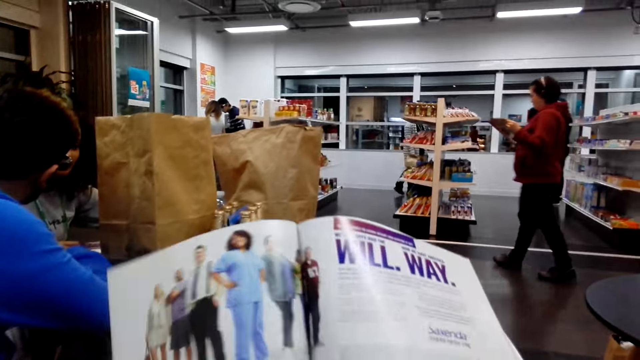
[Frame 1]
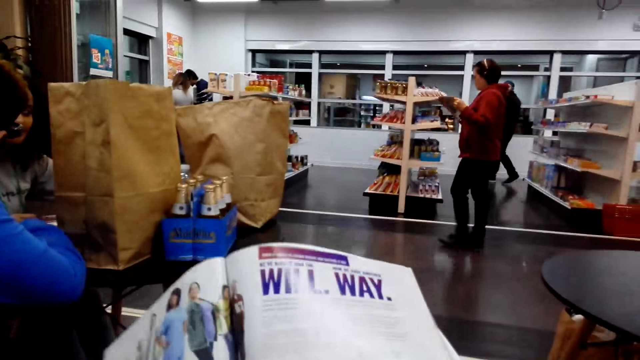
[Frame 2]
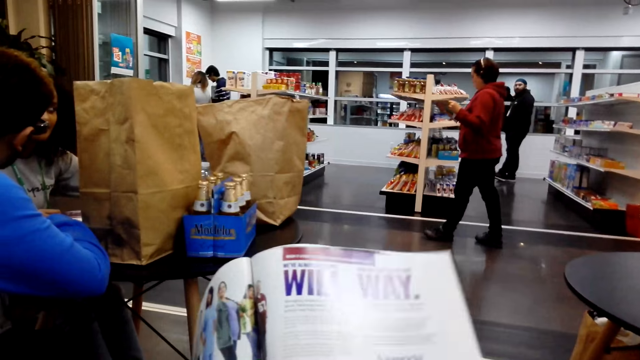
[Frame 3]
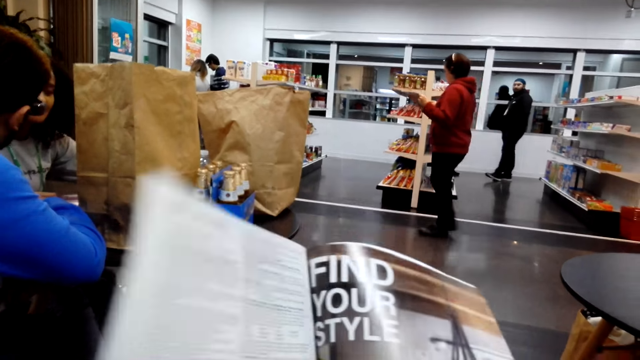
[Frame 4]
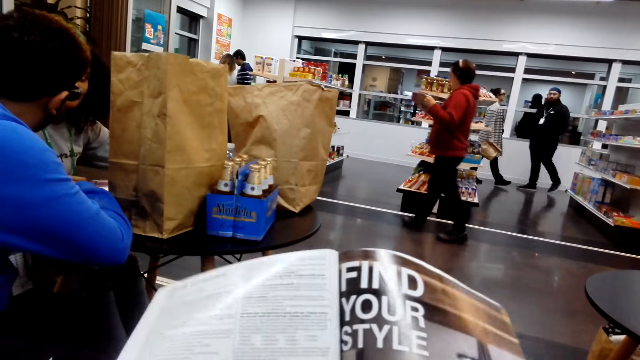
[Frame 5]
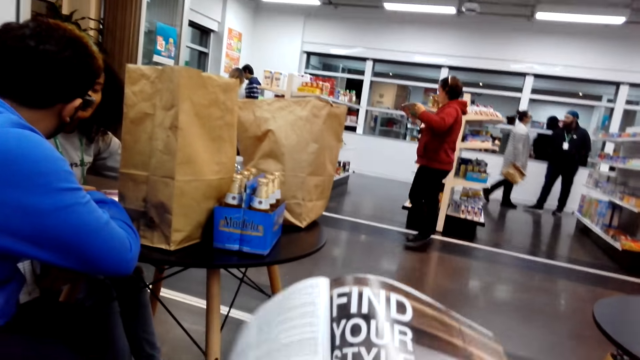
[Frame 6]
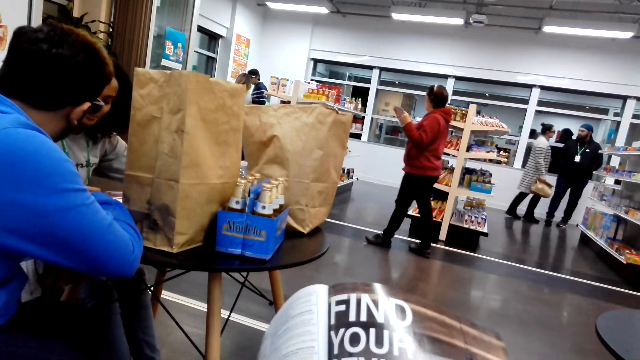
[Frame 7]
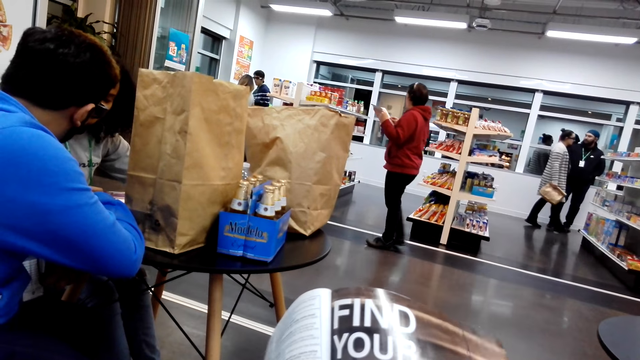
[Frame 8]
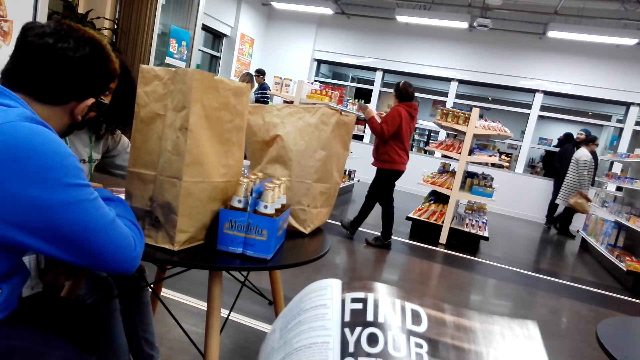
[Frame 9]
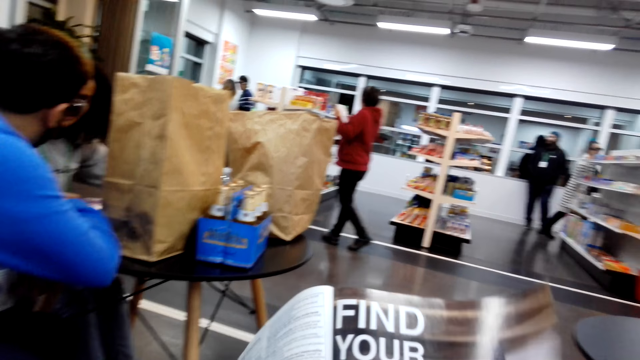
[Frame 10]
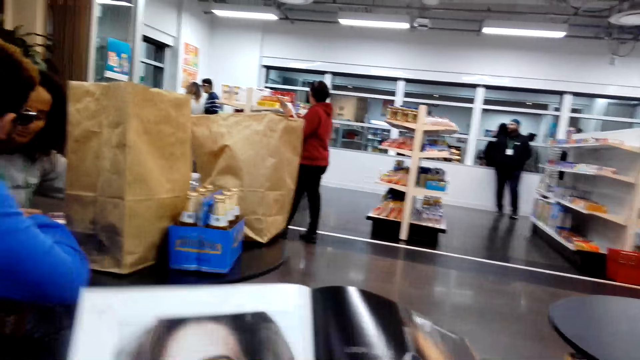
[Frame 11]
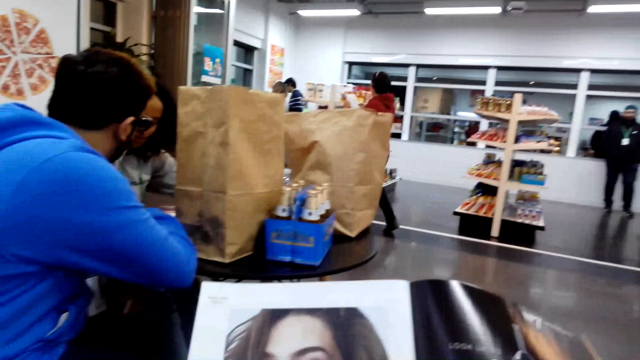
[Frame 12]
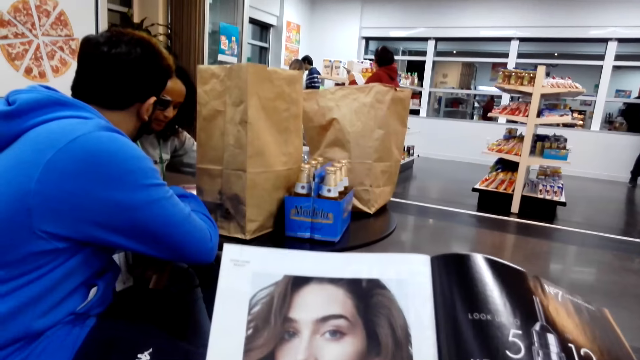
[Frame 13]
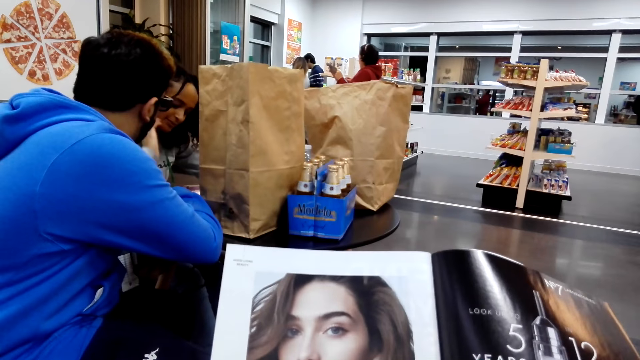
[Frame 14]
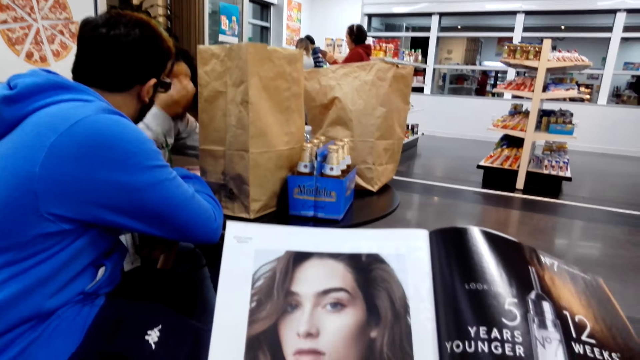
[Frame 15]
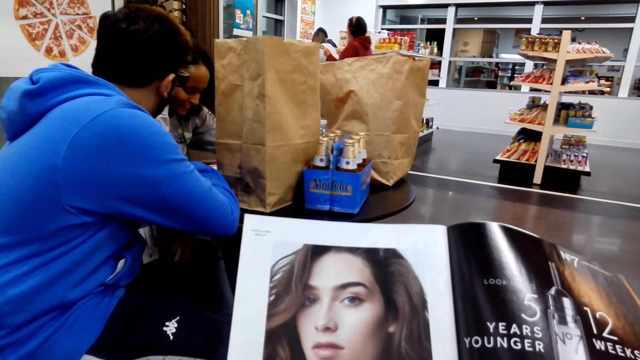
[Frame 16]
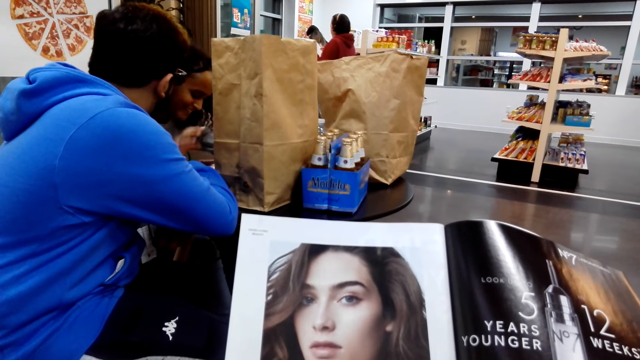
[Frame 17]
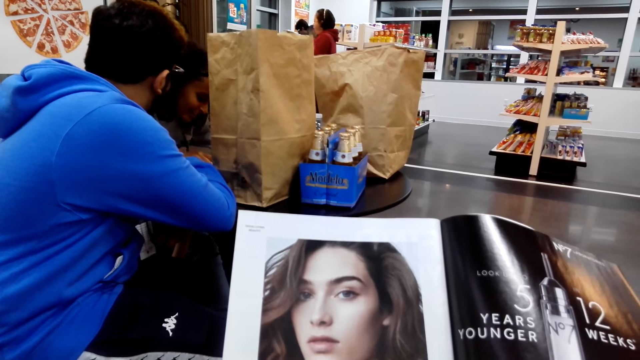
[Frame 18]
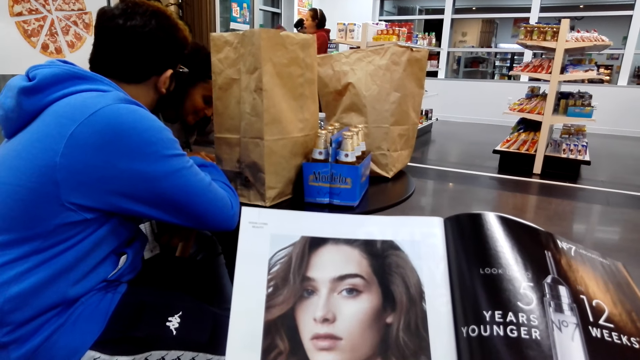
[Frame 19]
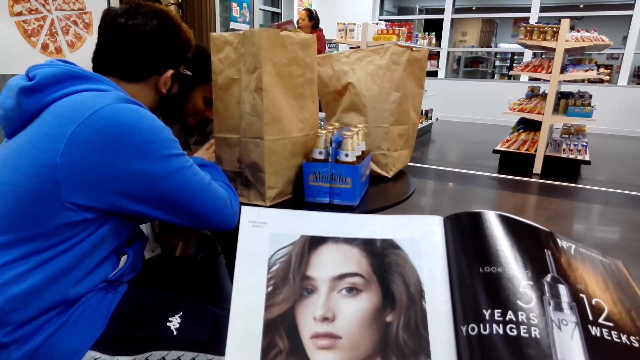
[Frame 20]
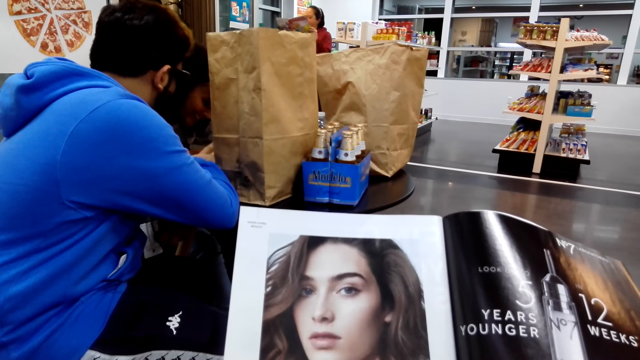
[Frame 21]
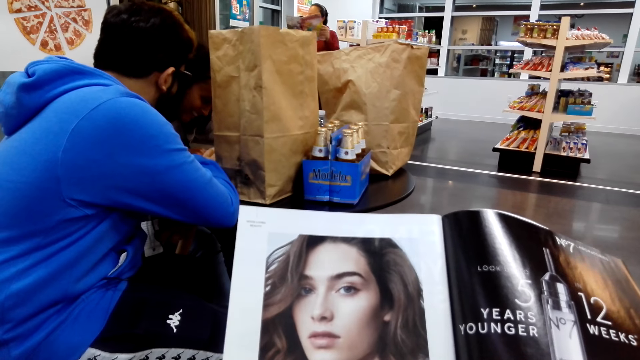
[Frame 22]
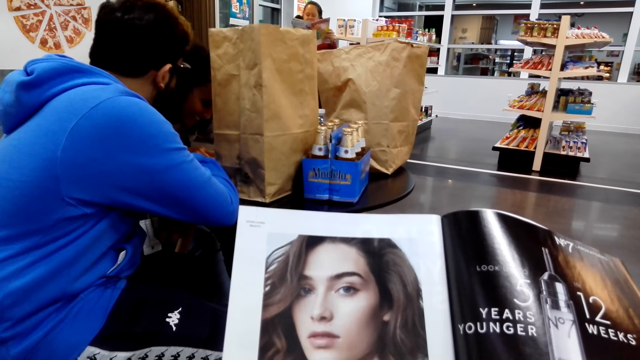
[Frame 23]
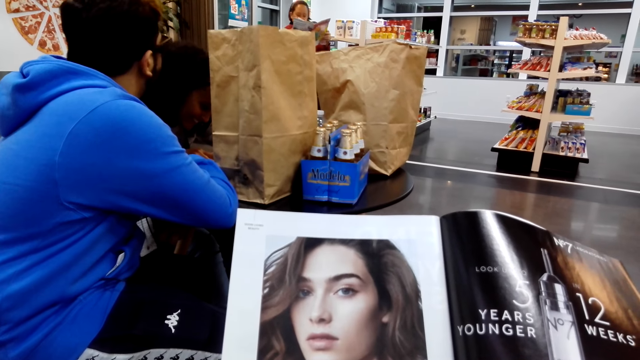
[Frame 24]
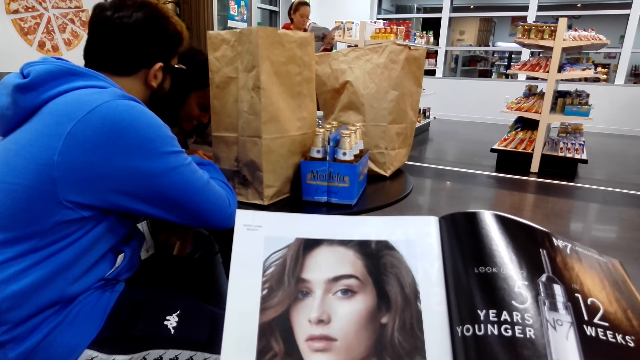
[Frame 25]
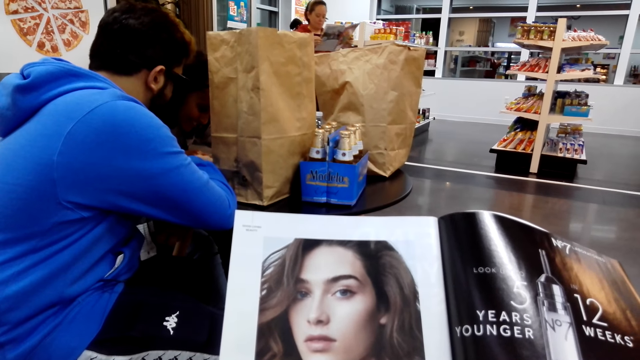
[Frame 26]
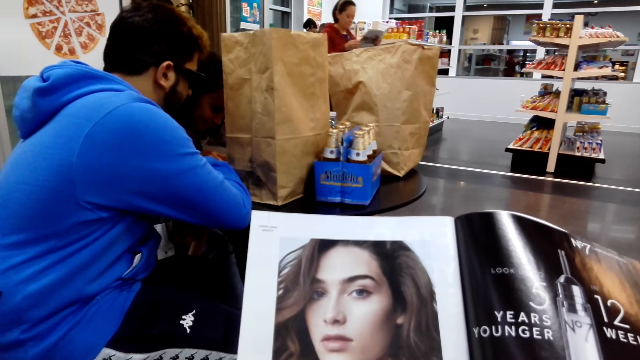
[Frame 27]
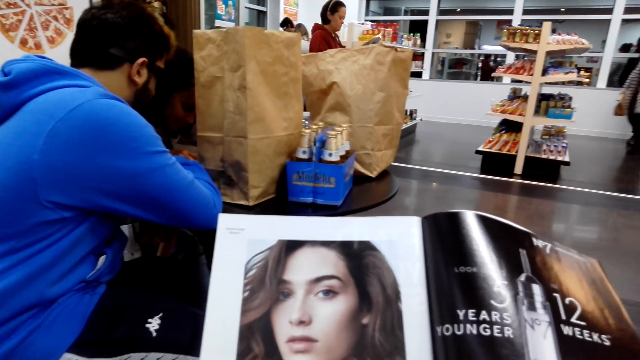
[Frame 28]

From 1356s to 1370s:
A woman walks around. The camera wearer opens a page on the book. They read the book. Another woman reads with a man. A third woman walks around. The camera wearer opens a page on the book. The second woman touches the face. The camera wearer reads the book. Another man demonstrates with his hand.

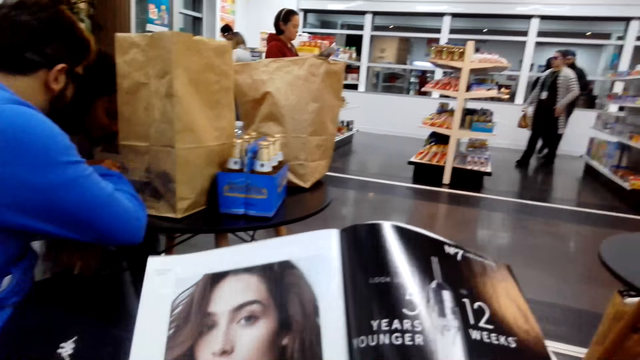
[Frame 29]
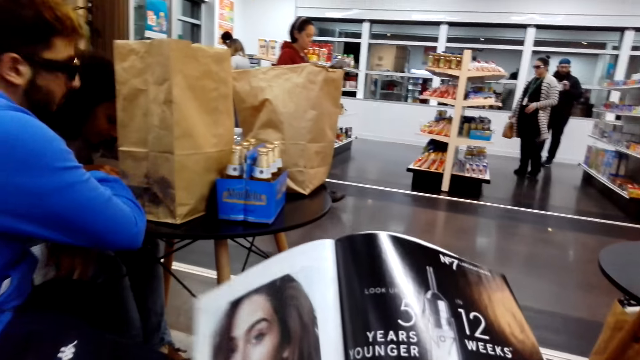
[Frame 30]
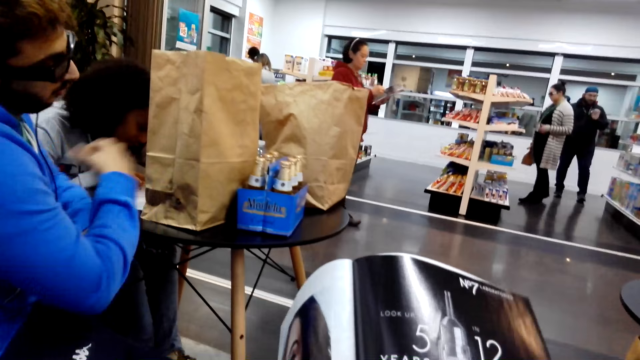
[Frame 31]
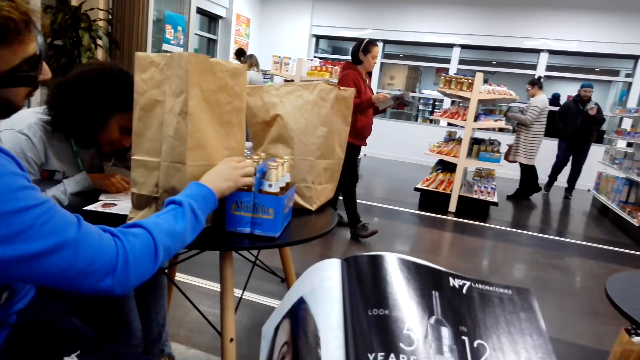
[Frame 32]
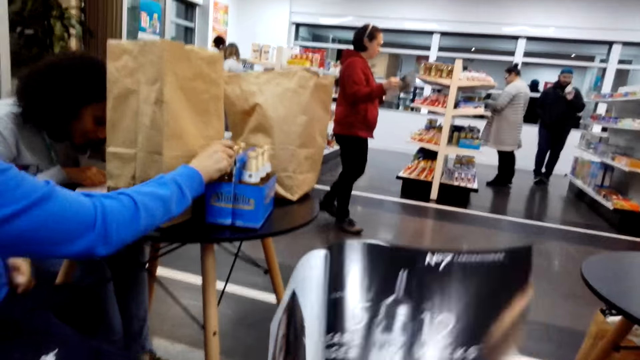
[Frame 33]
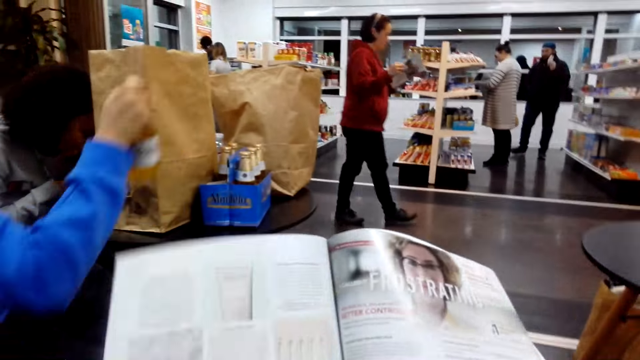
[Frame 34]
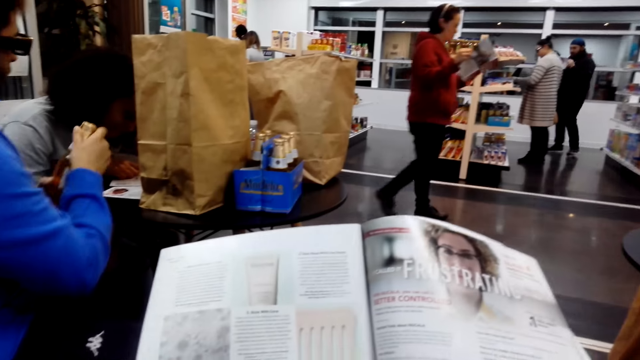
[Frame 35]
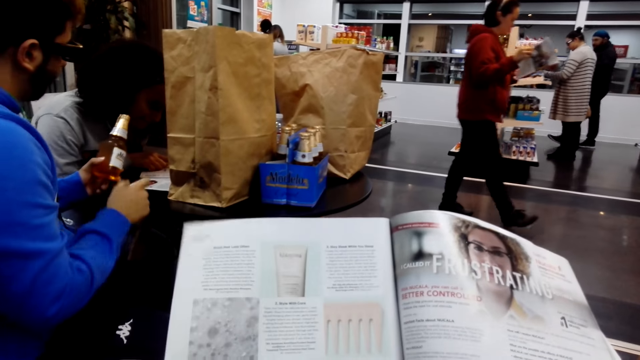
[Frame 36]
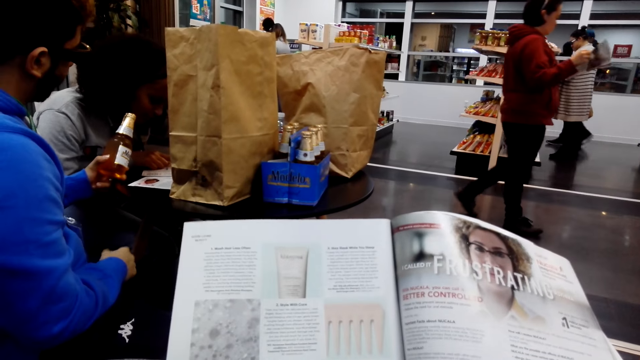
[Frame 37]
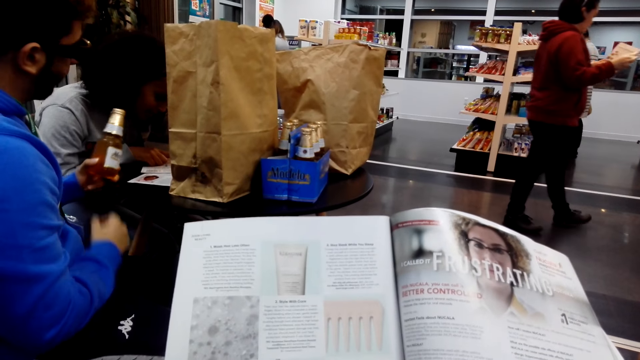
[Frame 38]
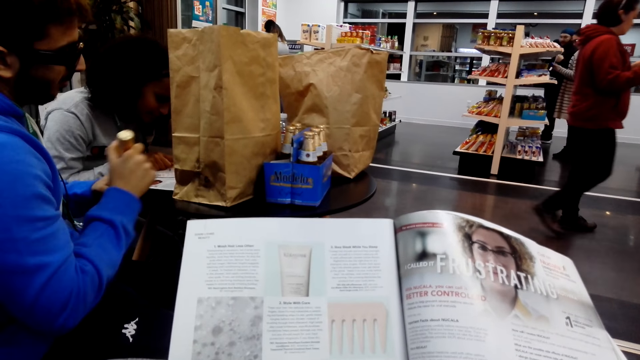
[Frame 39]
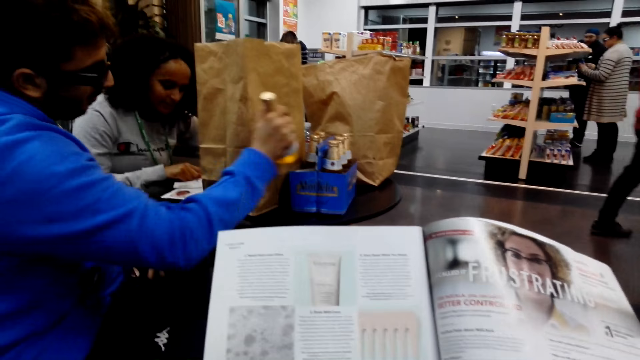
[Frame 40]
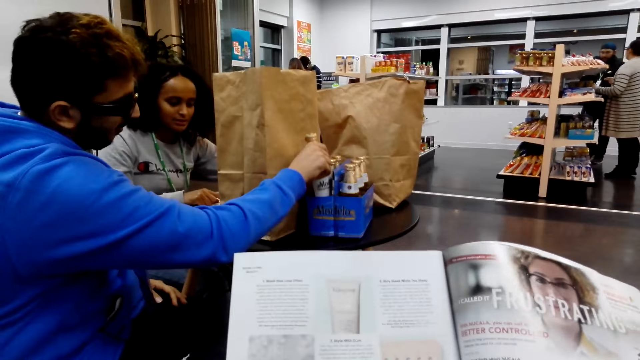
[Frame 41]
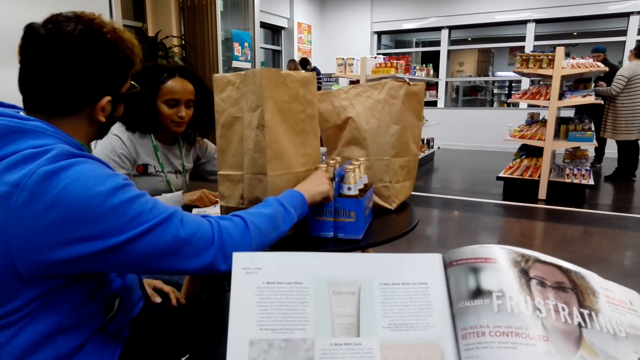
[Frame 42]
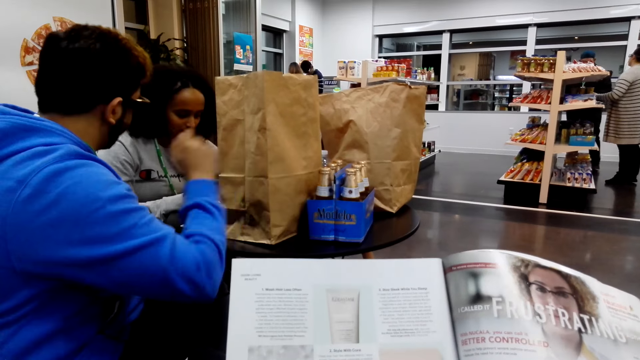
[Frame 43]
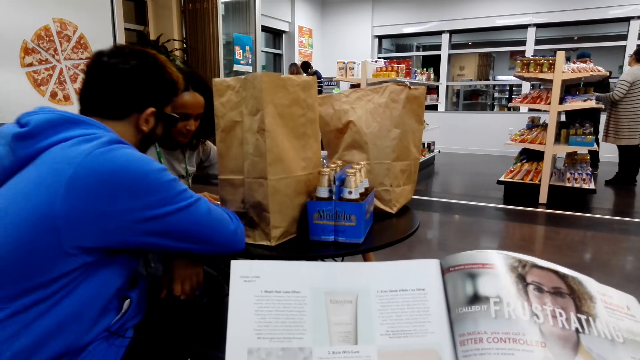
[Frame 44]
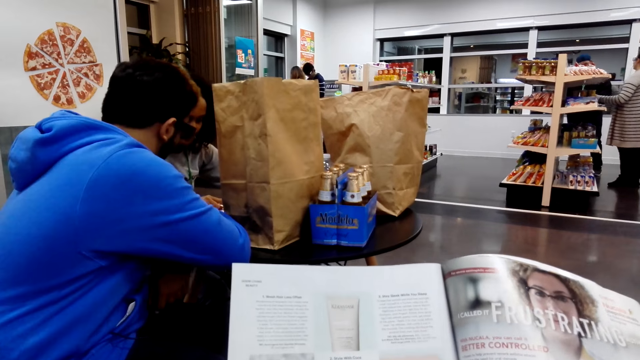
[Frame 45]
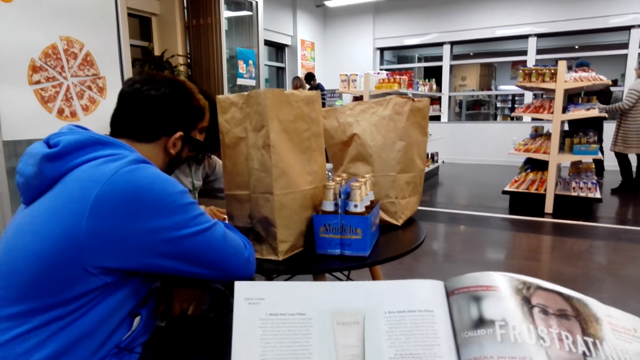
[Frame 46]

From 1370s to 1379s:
The camera wearer opens a page on the book. A man picks up a drink. The camera wearer reads the book. The man puts back the drink.
